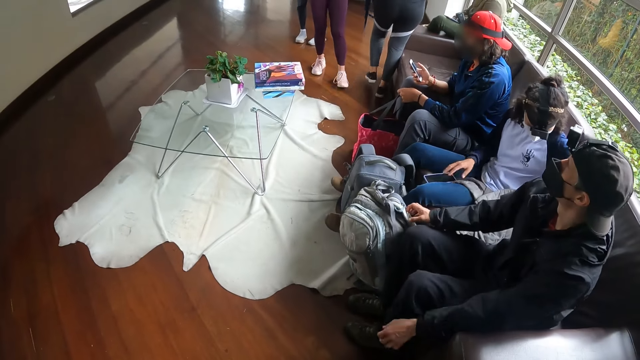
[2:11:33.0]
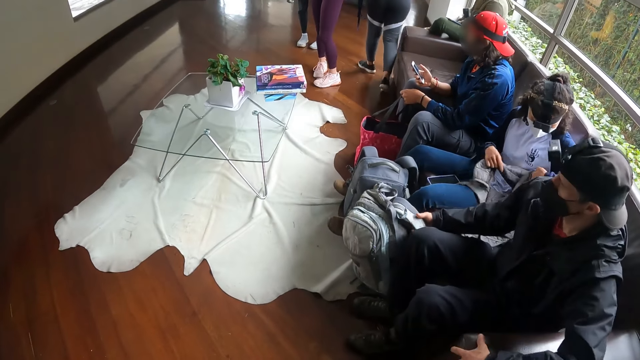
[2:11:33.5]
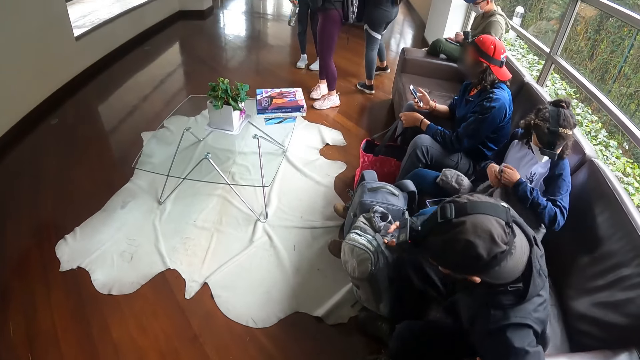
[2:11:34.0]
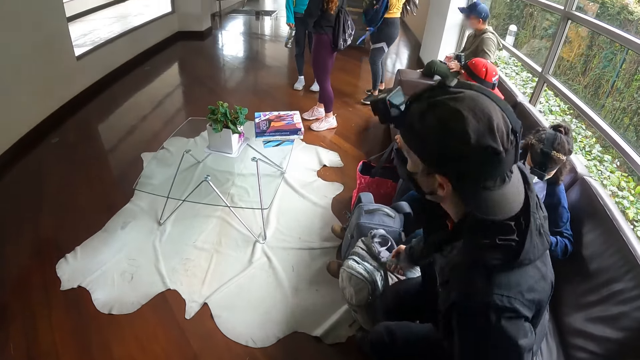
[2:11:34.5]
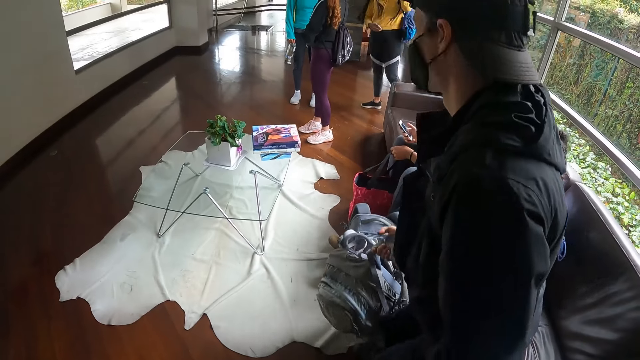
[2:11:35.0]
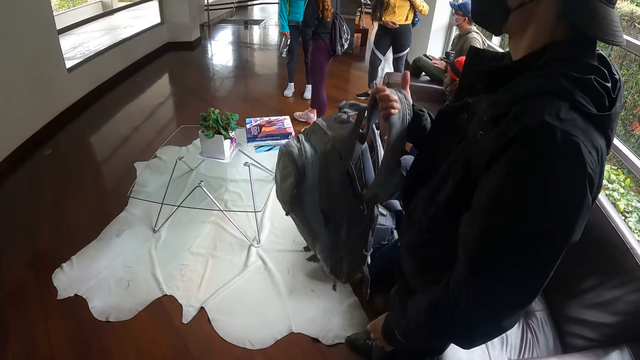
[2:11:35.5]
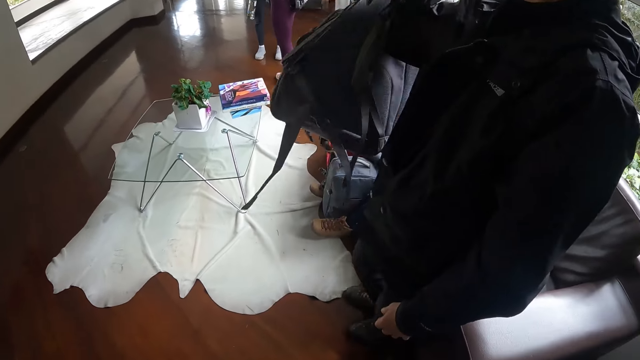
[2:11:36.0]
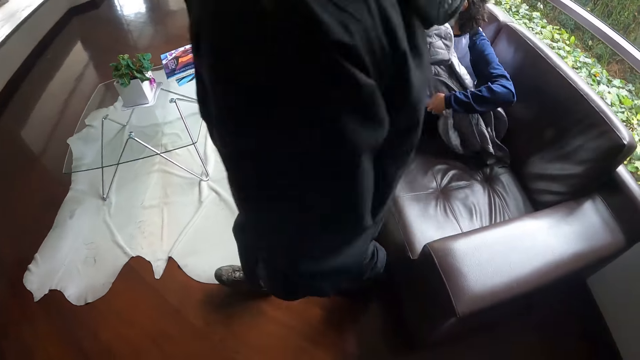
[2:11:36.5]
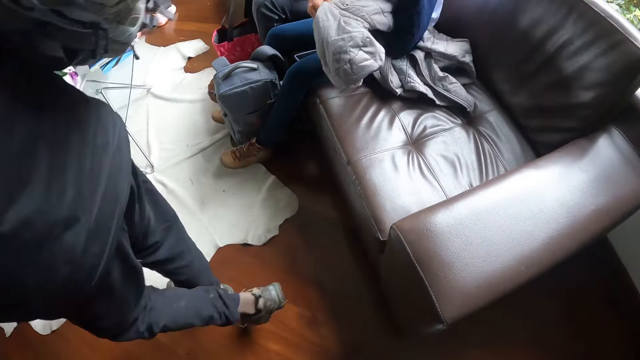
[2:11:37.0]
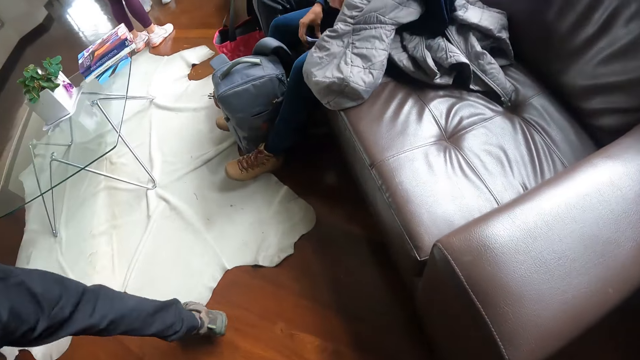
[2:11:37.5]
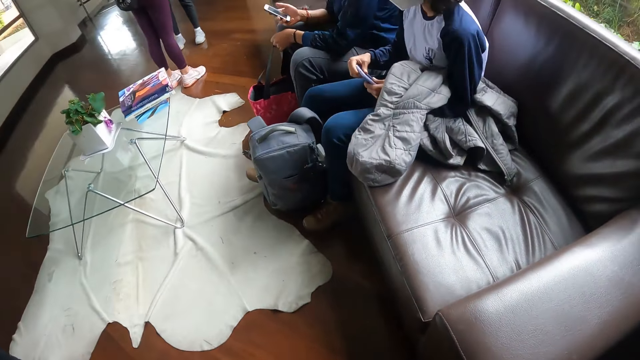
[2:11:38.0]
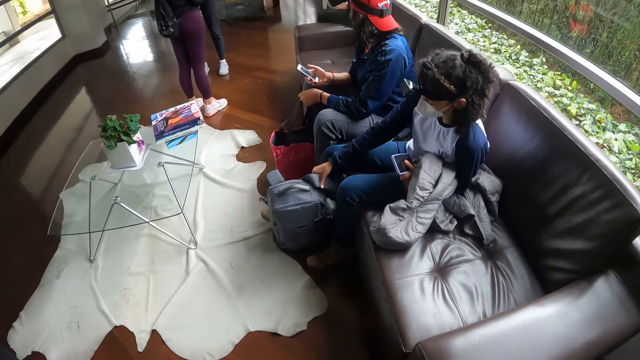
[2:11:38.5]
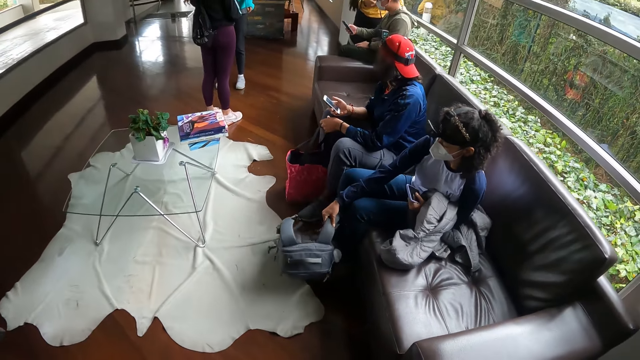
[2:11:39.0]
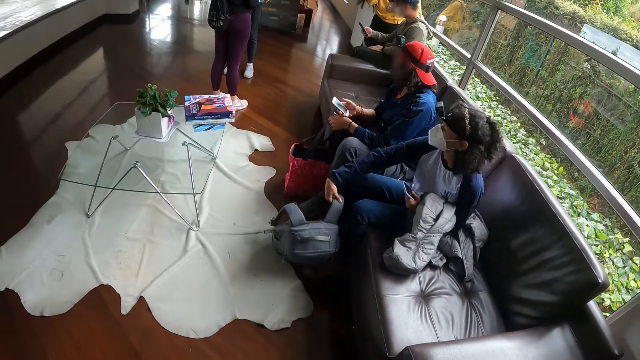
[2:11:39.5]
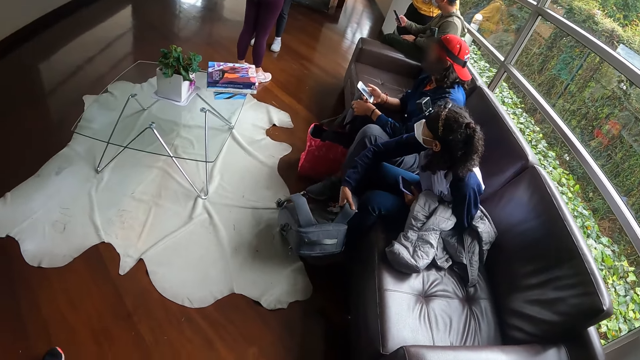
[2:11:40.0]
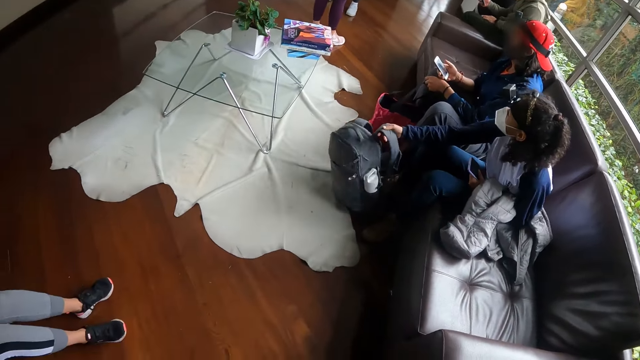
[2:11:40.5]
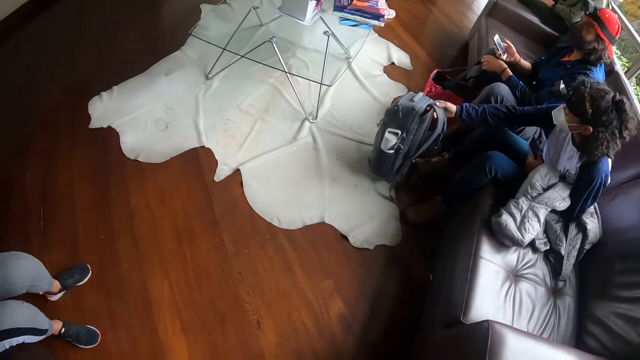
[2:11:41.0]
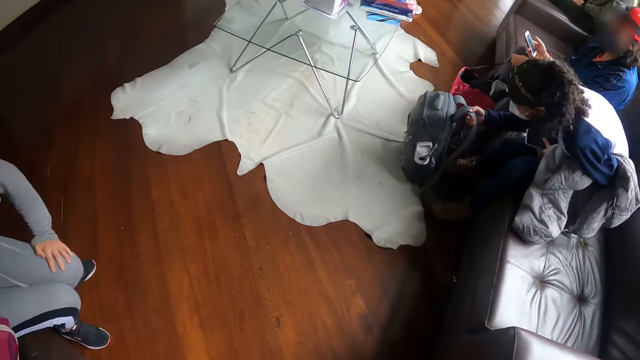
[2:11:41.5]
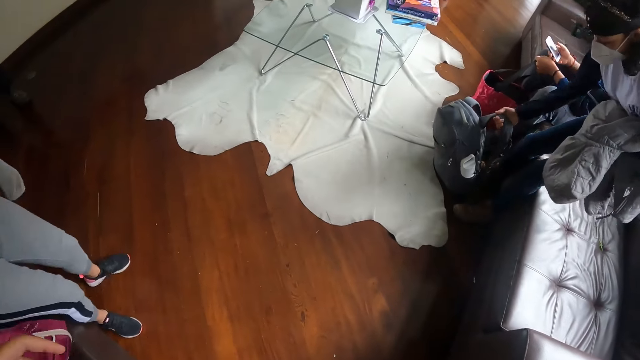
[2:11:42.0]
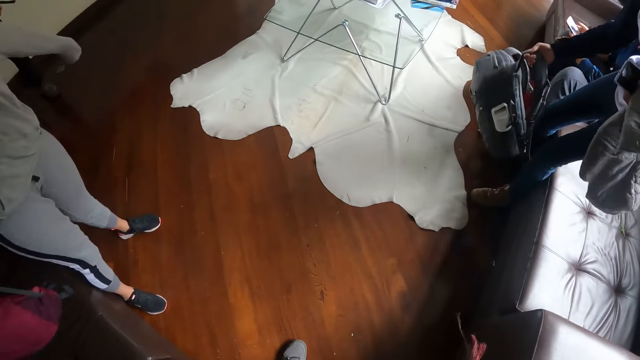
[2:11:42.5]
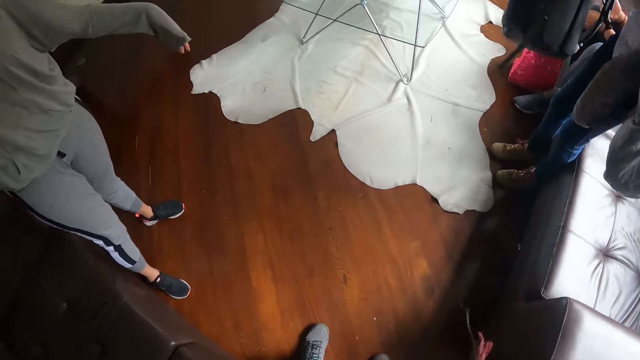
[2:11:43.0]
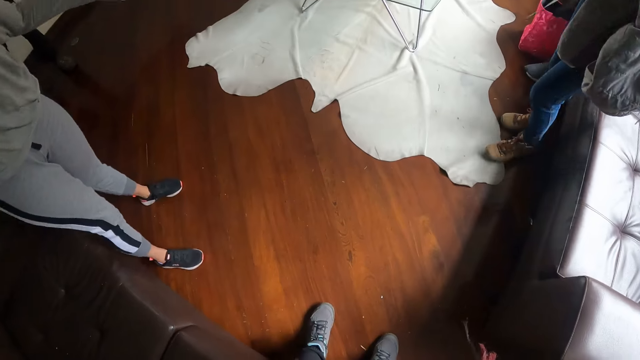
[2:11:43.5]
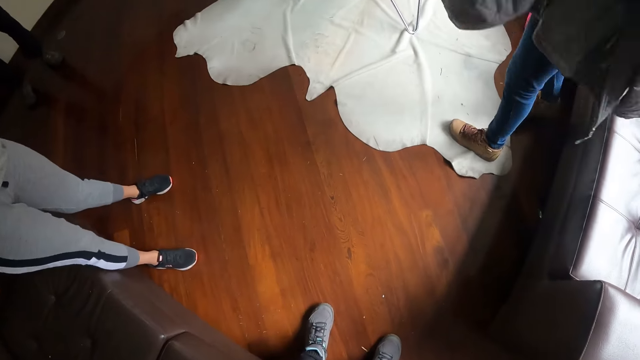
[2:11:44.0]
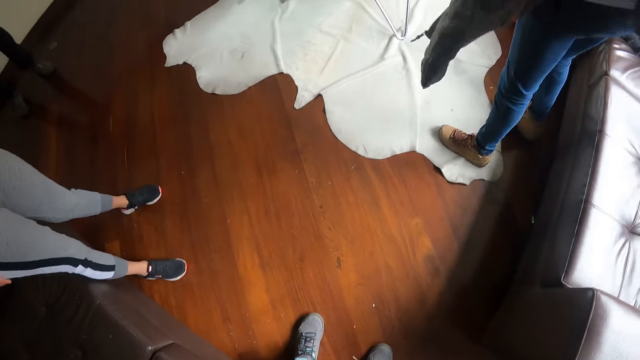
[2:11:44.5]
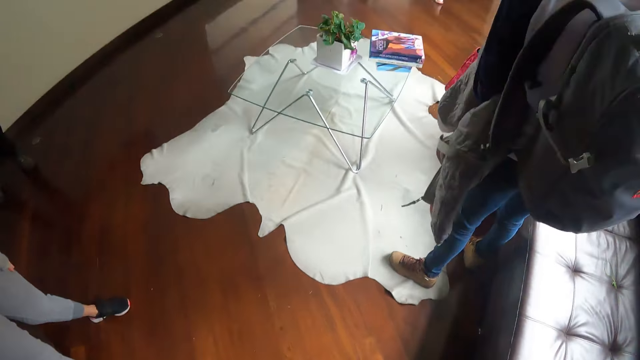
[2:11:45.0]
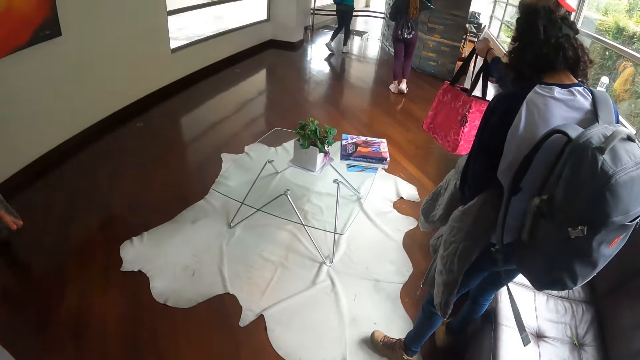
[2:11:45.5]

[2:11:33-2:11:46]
A lady stands up. A man stands from the chair. The man picks the backpack from the floor with his right hand. A woman places a hoodie in her left hand. The woman picks the mobile phone from the chair with her right hand and holds the mobile phone in her left hand. Another man stands up. The woman carries a backpack with her right hand and stands from the chair. Another woman stands from the chair and carries a backpack with her right hand.

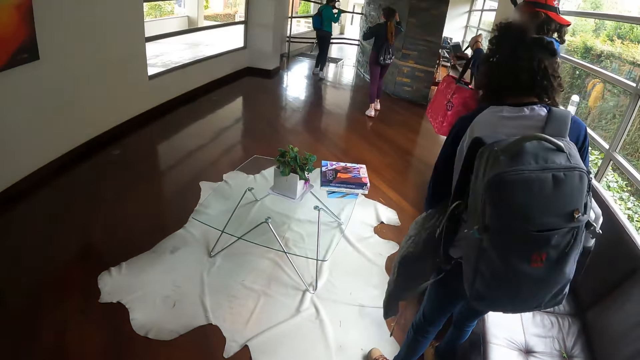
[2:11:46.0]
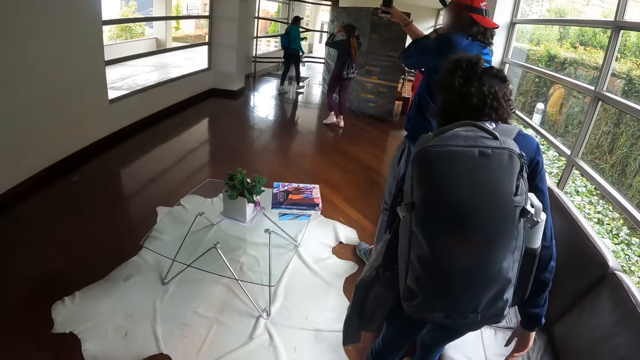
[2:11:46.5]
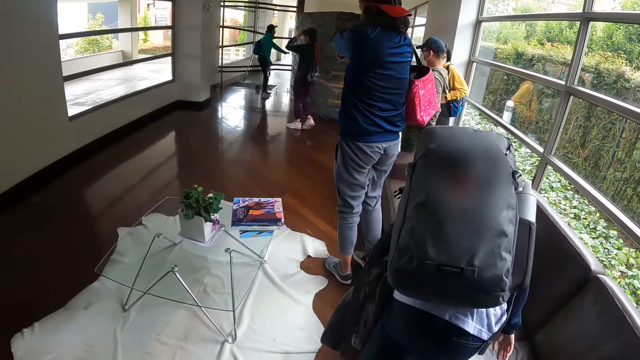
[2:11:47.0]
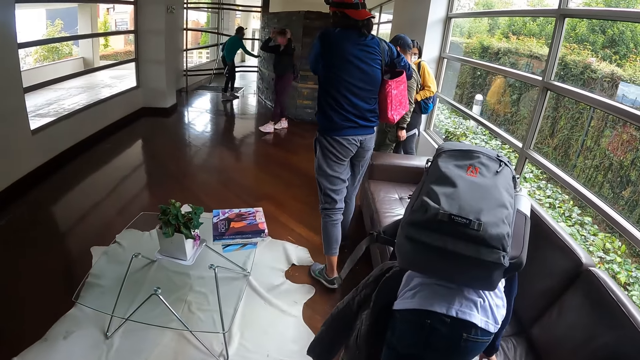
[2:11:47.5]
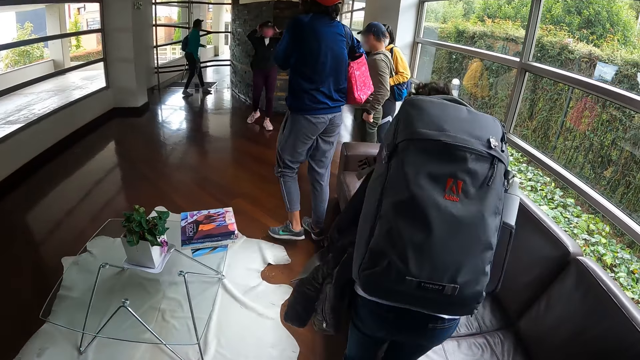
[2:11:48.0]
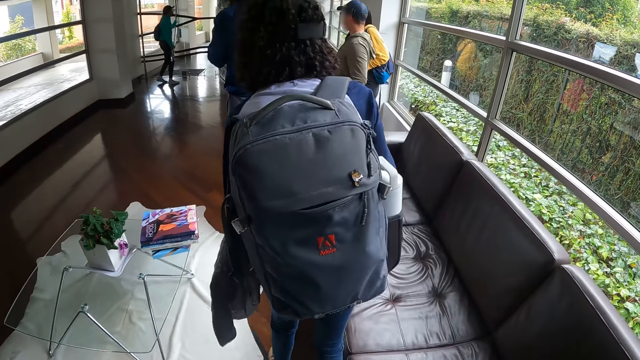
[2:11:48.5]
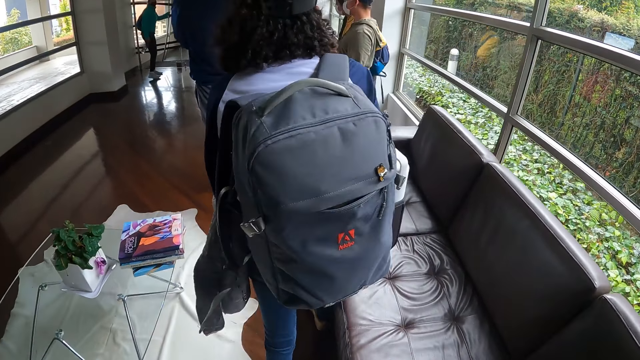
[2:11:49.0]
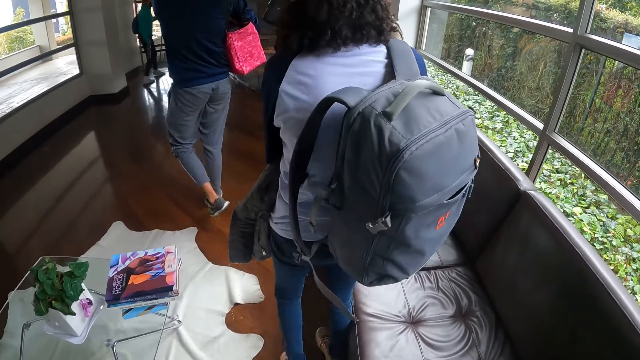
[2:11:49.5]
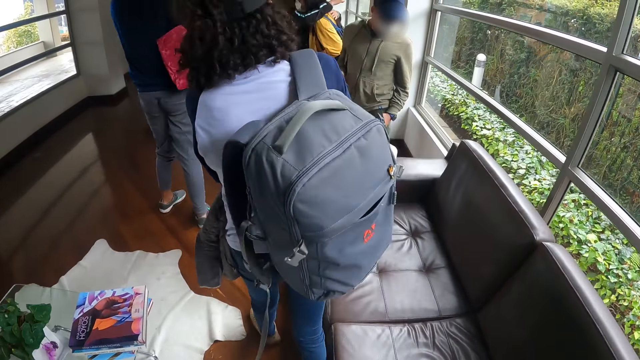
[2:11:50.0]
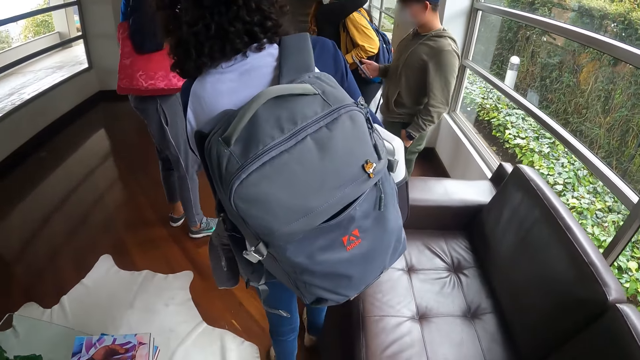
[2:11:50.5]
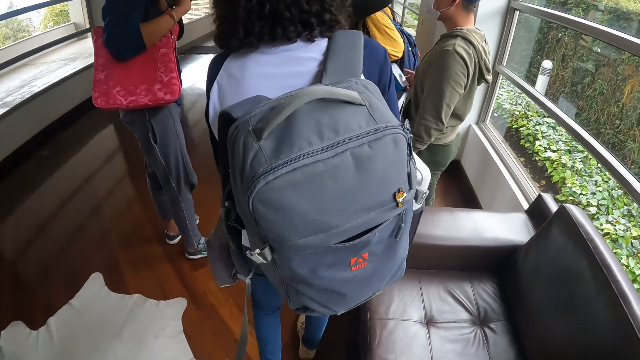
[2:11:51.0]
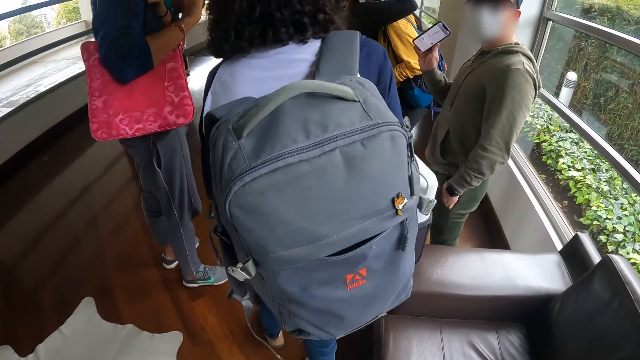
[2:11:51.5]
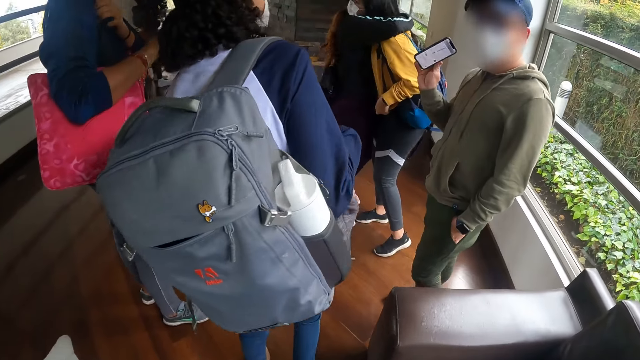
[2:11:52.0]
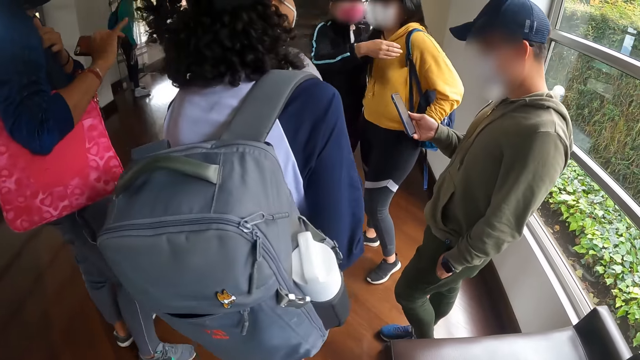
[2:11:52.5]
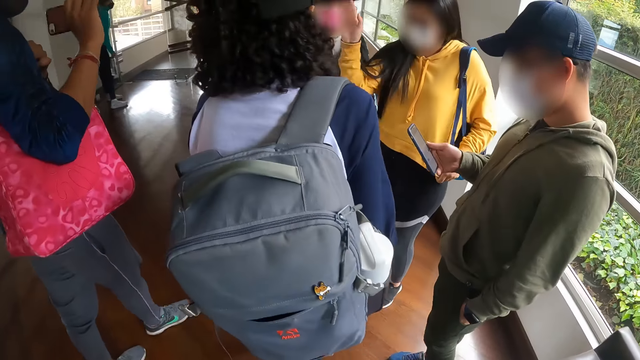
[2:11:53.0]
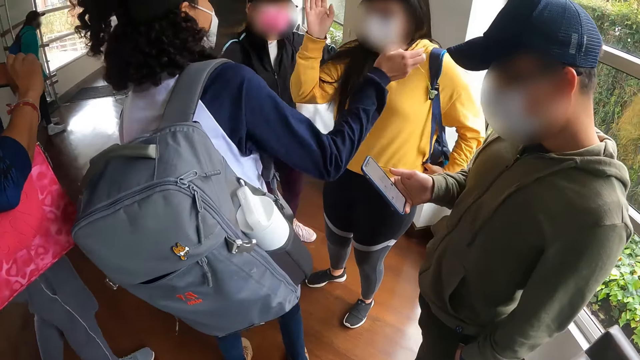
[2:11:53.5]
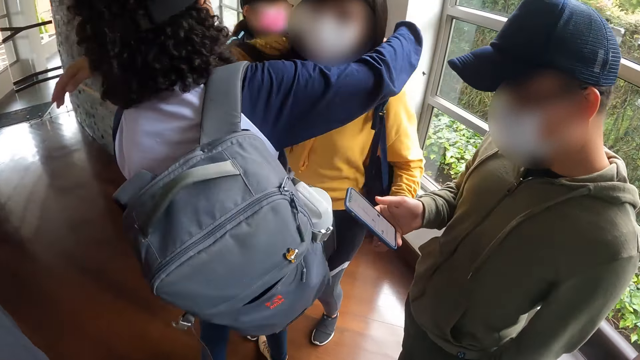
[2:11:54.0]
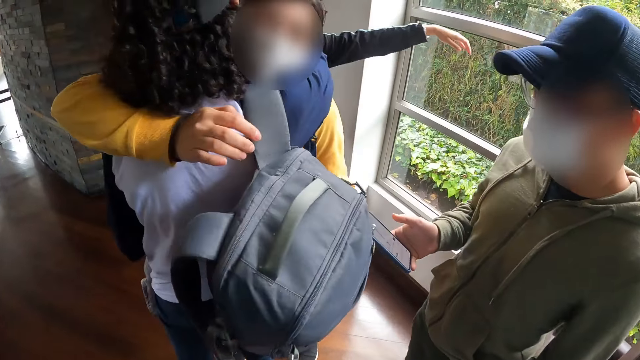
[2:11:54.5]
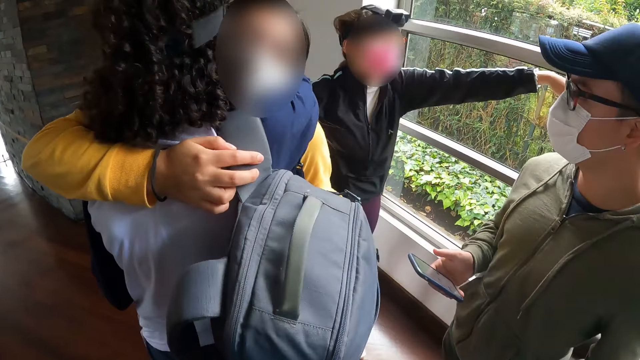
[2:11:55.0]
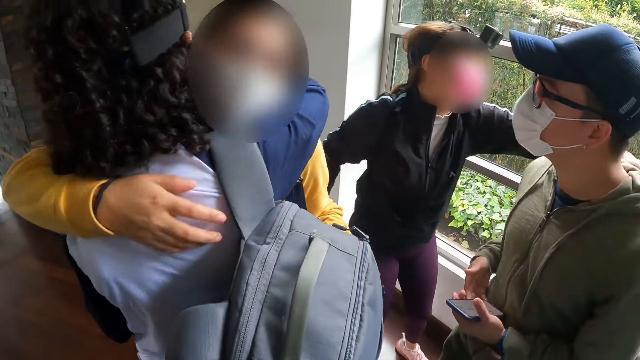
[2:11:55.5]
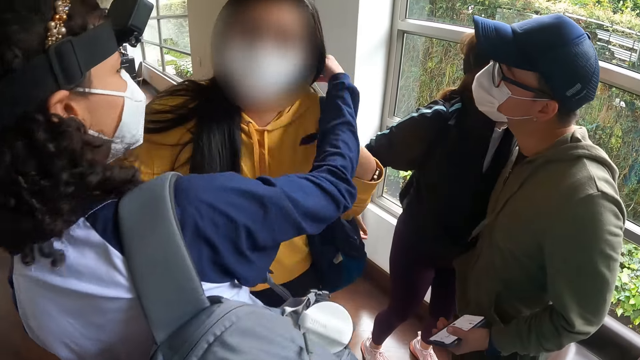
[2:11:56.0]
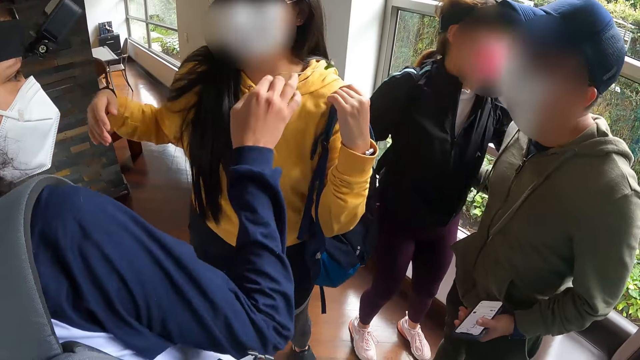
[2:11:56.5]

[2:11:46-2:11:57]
Ladies and men stand up. A man waves at the camera wearer with his right hand. A lady hugs another man. The lady hugs another lady. The other man holds the phone. The lady hugs the other man.
